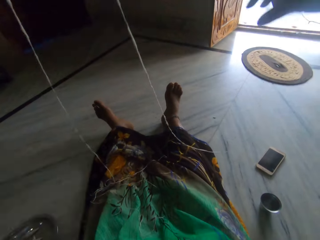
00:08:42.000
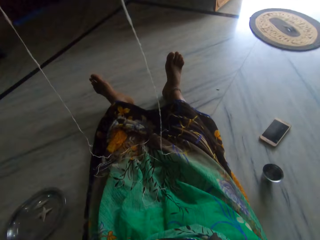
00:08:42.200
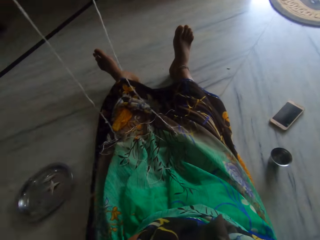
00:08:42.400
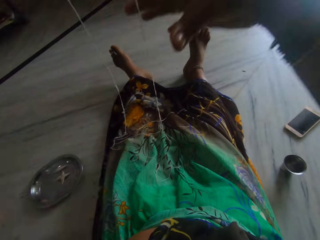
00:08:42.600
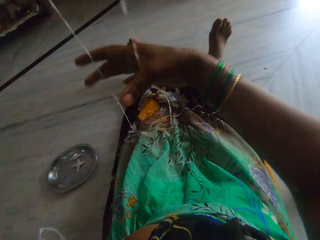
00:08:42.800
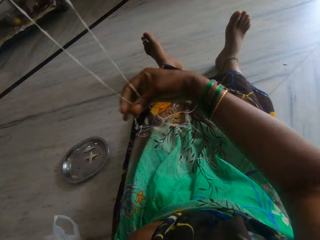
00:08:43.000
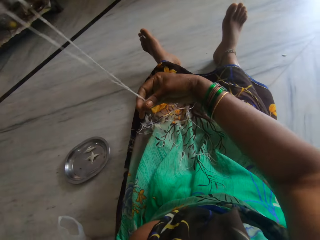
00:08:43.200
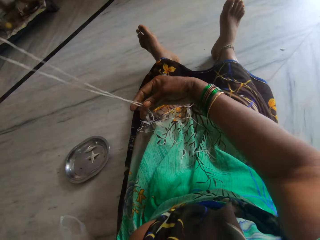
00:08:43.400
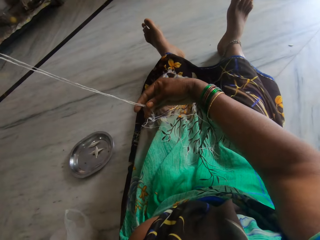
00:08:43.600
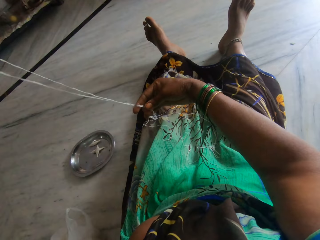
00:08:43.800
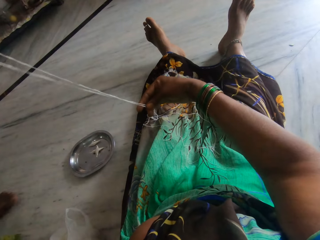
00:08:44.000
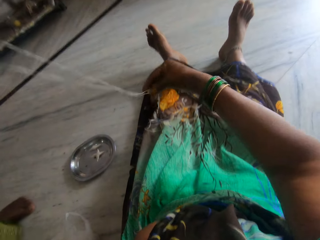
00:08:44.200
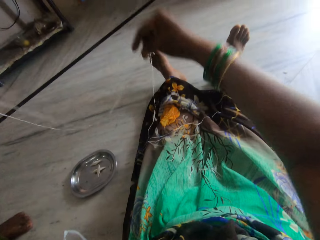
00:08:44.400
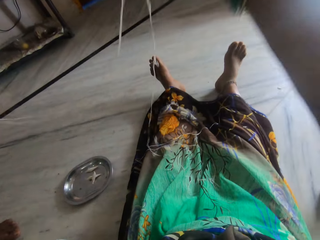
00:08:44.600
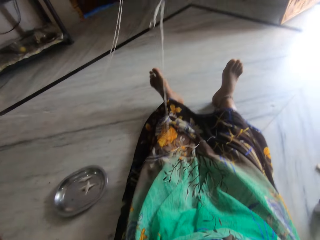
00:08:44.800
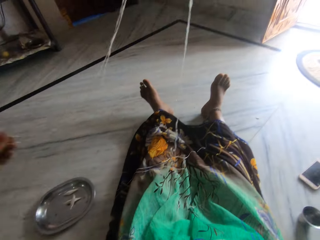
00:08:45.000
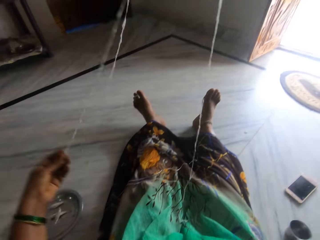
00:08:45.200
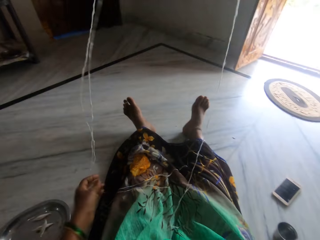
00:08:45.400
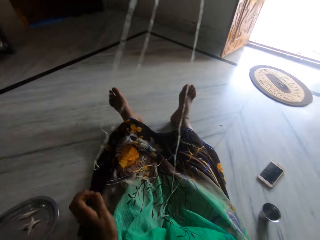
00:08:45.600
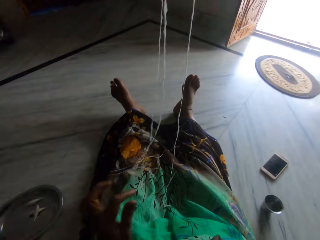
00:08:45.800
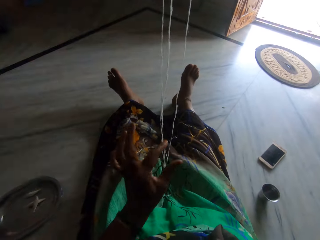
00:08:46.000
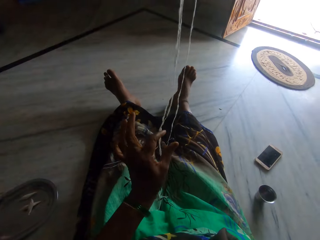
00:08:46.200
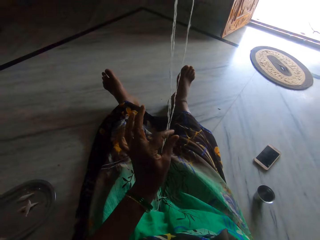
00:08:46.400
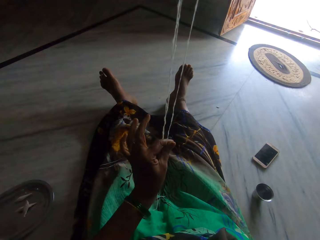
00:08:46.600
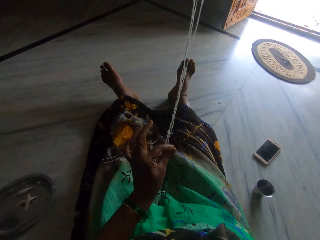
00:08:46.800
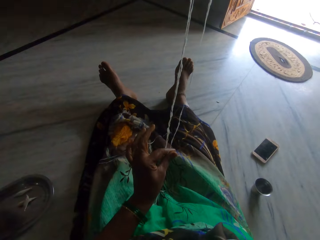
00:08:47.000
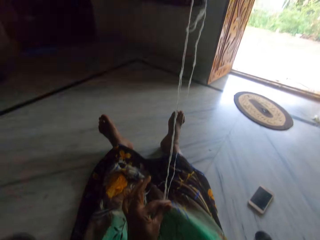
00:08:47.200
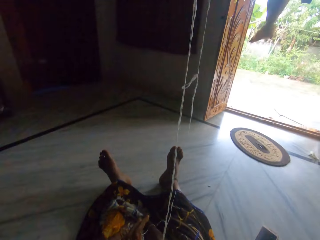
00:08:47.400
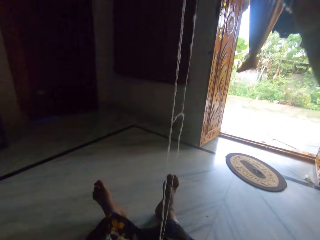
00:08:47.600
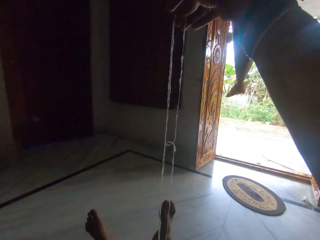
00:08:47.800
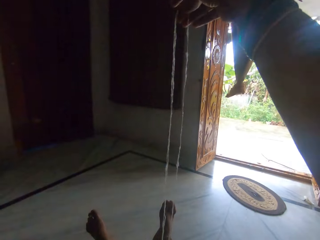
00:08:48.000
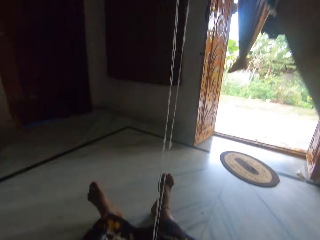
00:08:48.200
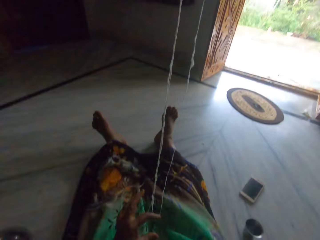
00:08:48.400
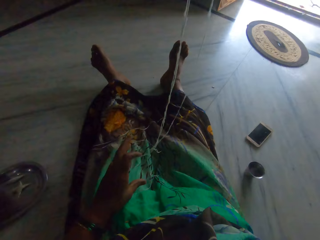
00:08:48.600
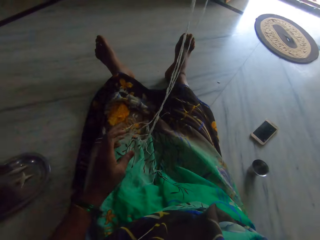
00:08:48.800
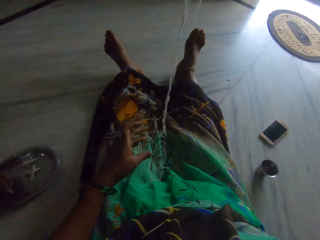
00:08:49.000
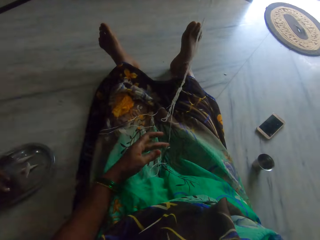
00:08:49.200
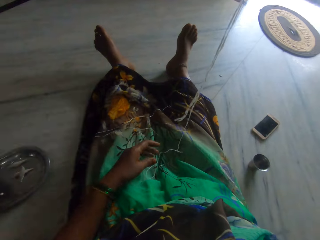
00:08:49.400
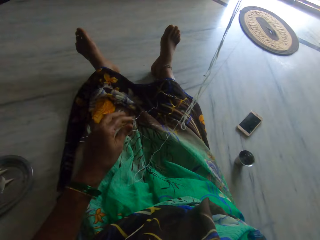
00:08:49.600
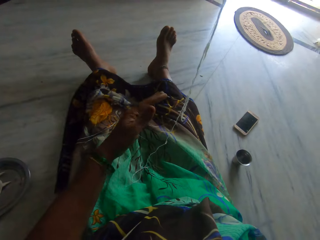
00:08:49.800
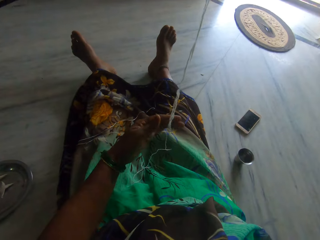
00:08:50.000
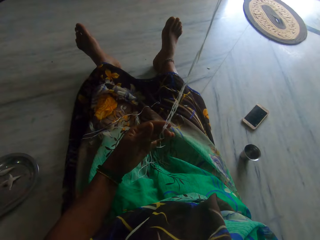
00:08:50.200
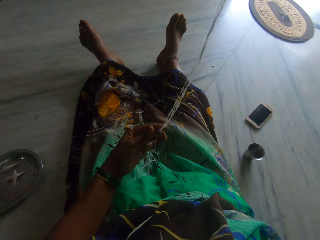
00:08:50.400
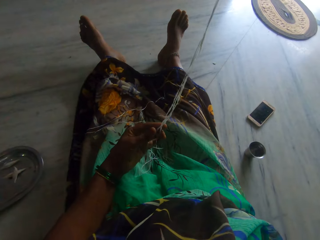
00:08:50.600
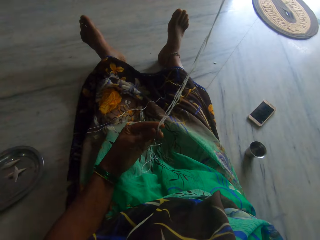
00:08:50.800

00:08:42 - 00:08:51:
The camera wearer folds the cotton.

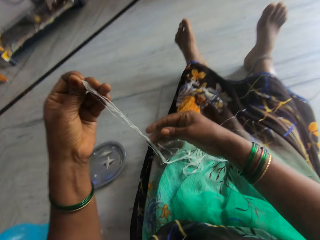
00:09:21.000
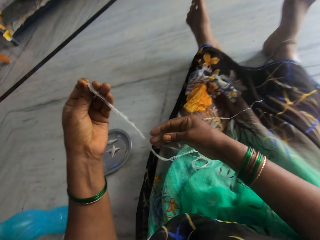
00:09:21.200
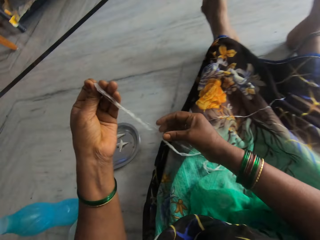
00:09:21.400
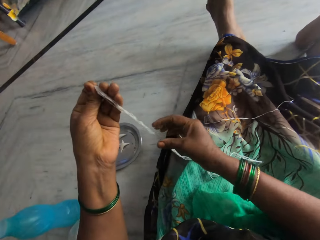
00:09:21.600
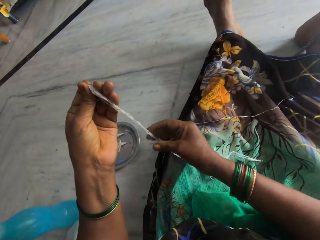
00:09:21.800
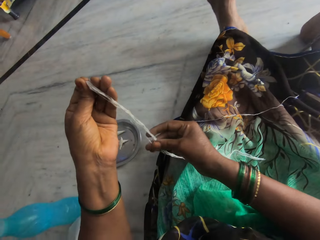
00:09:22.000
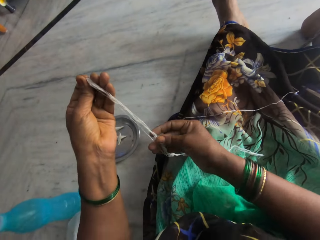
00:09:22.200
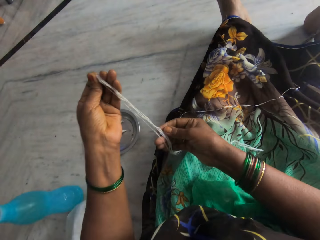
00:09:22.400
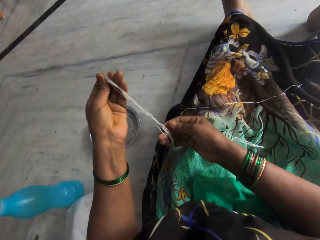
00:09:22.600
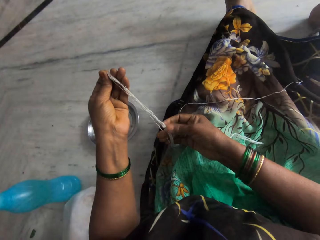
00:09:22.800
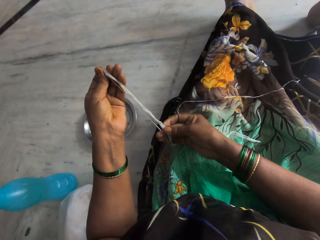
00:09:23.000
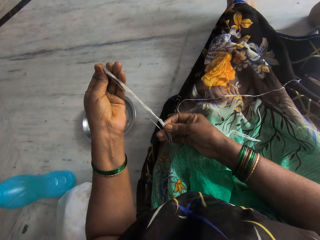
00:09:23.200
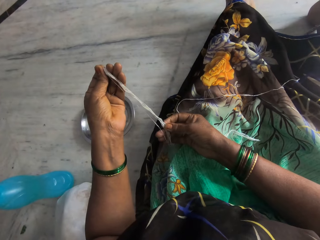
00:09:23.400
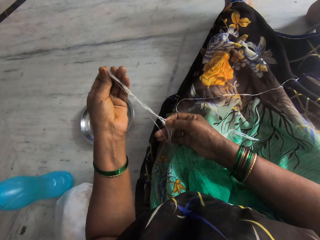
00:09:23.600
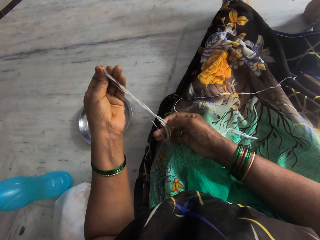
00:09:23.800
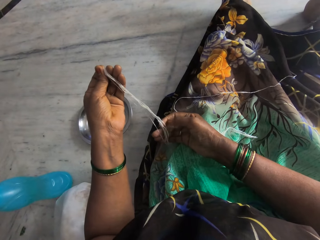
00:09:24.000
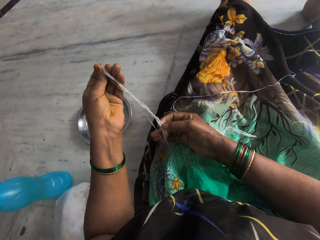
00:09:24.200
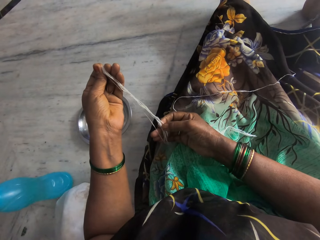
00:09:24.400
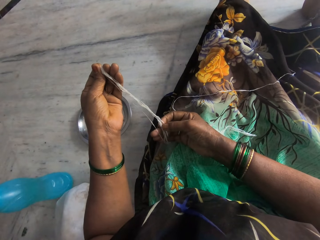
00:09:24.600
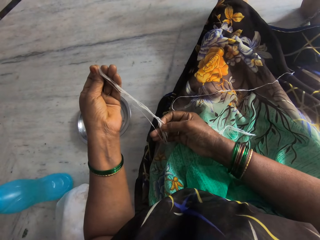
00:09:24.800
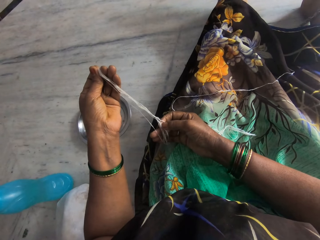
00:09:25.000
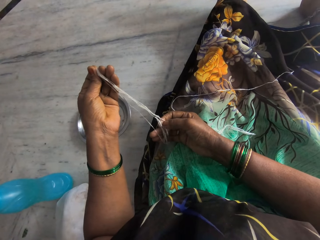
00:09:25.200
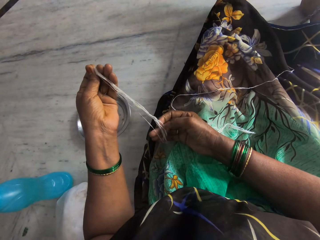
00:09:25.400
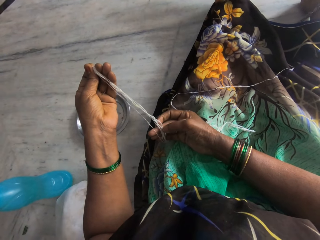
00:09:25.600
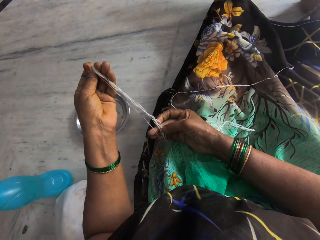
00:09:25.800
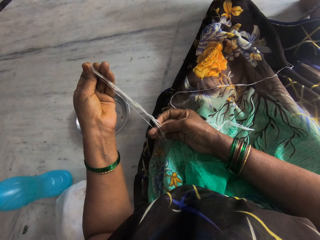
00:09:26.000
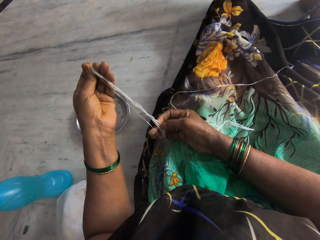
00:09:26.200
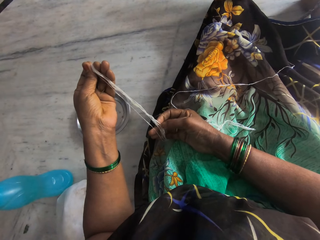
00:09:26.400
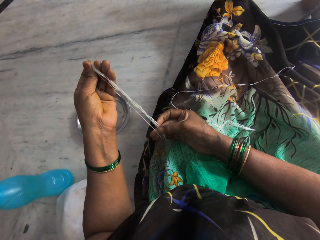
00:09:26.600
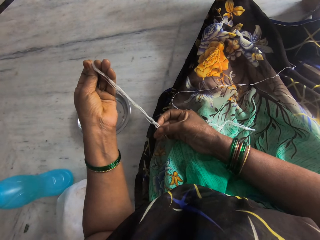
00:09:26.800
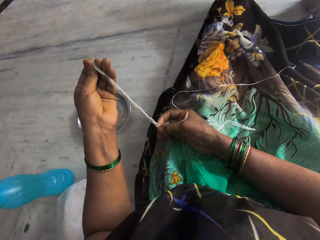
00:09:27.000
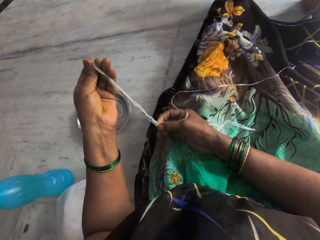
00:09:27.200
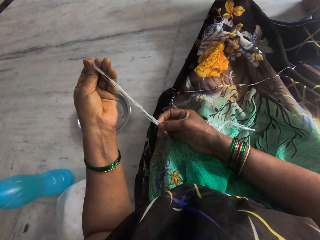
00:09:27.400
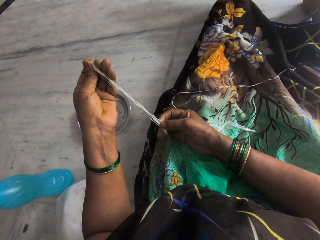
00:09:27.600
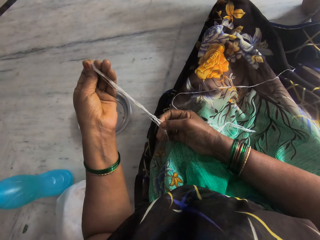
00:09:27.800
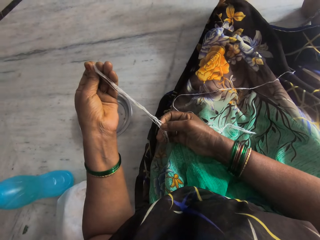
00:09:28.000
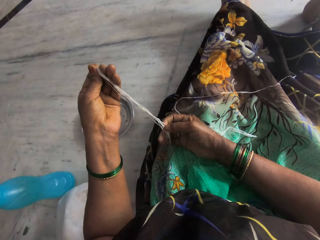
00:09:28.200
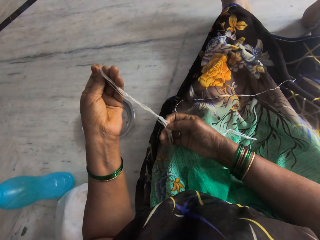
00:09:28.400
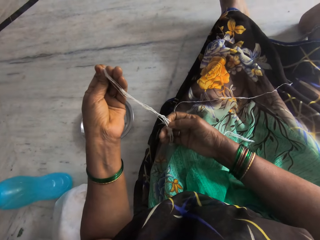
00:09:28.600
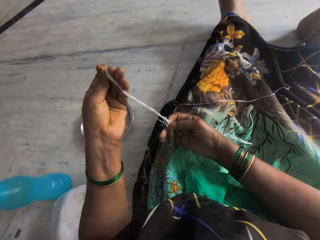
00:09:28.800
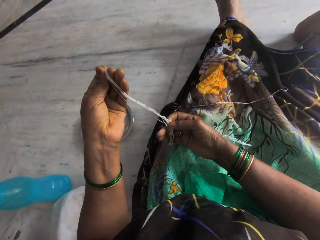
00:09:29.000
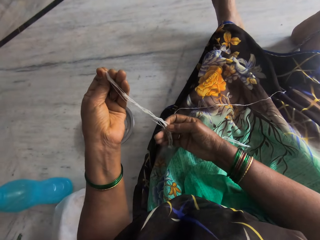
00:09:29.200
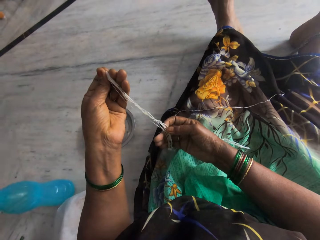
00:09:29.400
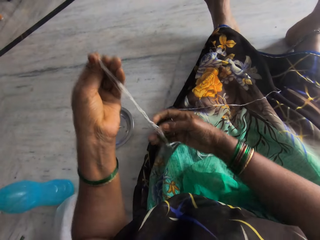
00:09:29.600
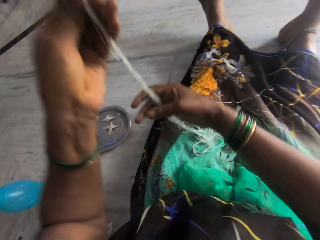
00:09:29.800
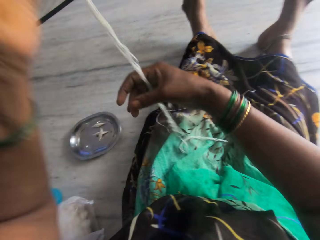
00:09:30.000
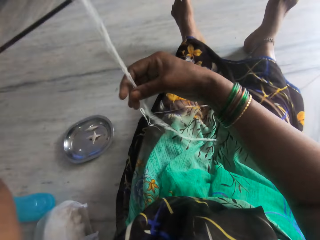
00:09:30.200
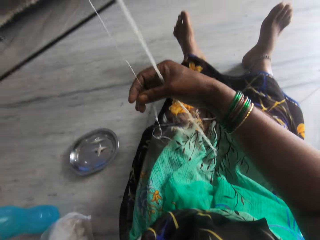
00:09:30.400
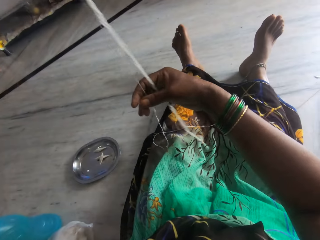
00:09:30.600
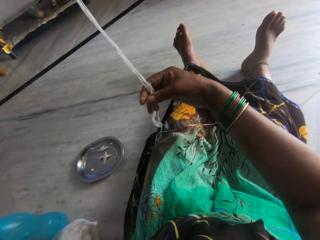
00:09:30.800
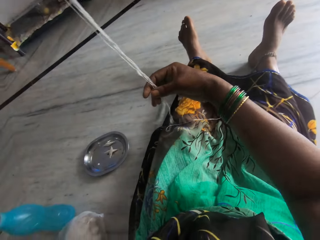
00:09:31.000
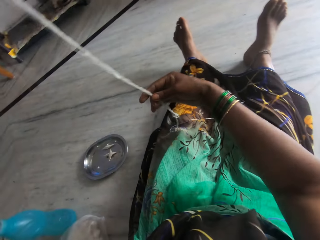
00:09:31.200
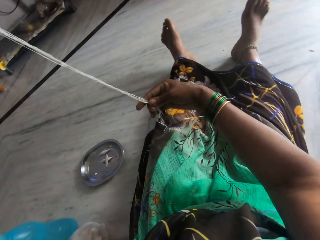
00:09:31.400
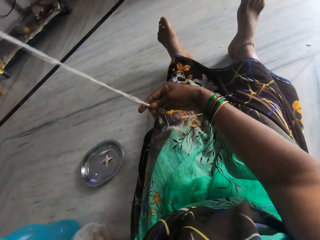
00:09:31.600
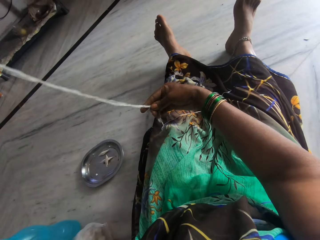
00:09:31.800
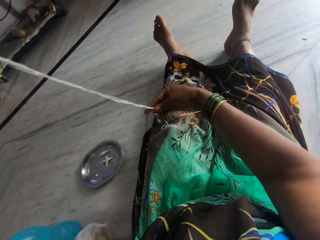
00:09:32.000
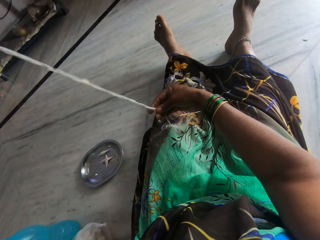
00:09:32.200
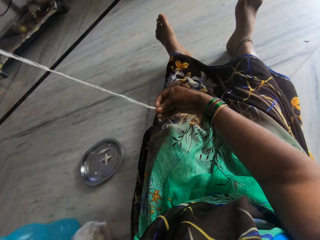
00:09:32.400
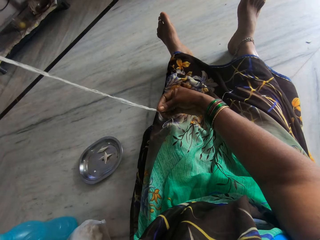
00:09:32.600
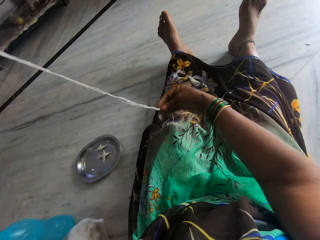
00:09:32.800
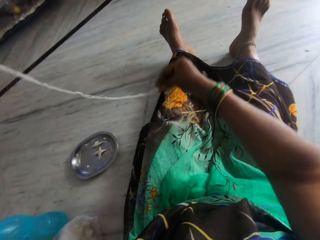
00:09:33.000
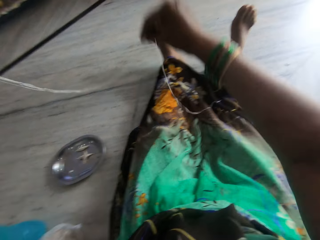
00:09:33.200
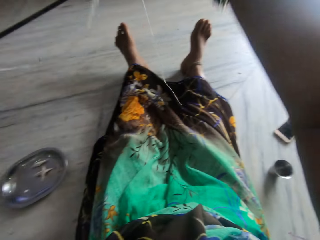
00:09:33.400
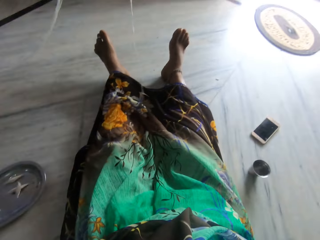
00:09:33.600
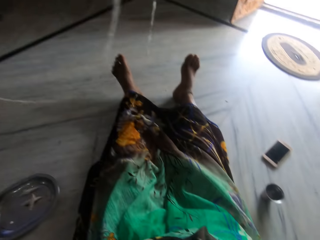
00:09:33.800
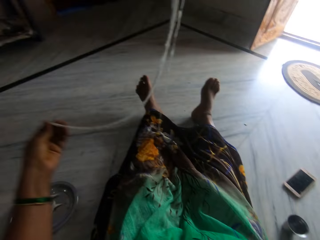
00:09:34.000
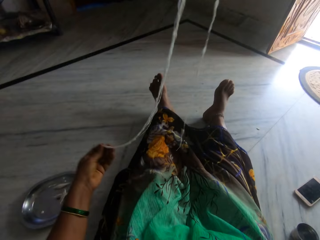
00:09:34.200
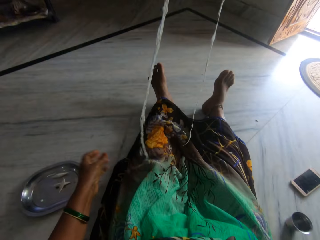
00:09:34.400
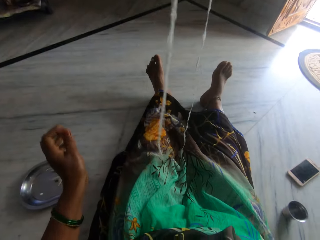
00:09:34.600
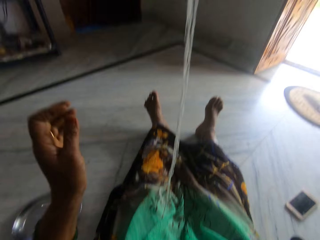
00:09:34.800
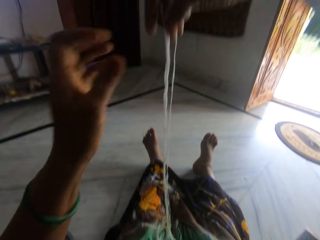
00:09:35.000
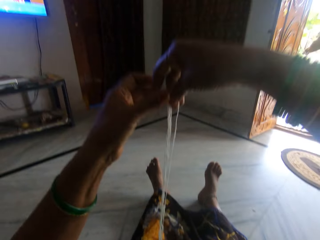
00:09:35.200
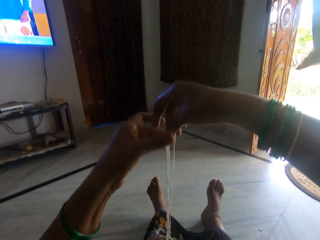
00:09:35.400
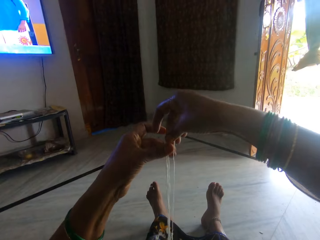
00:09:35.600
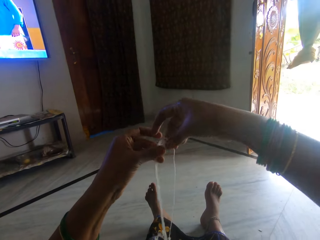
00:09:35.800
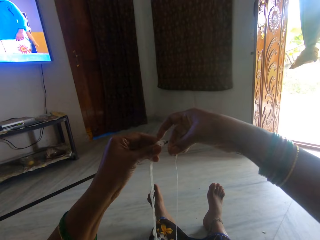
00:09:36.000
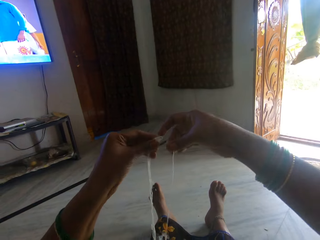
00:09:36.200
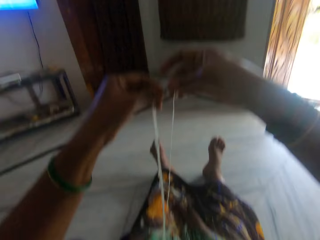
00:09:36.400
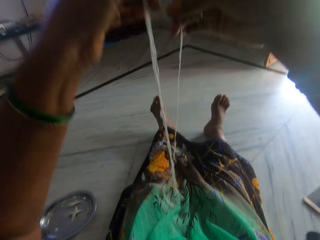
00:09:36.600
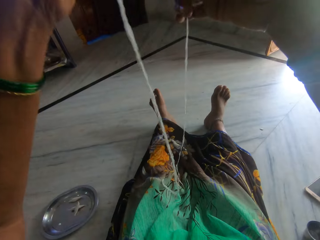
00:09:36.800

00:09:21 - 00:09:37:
The camera wearer touches the thread with his right hand. He lifts the thread. He folds the thread and turns the thread upside down.
